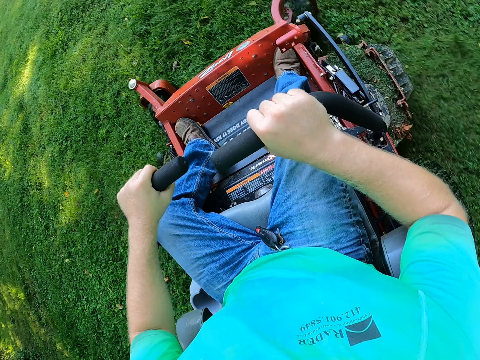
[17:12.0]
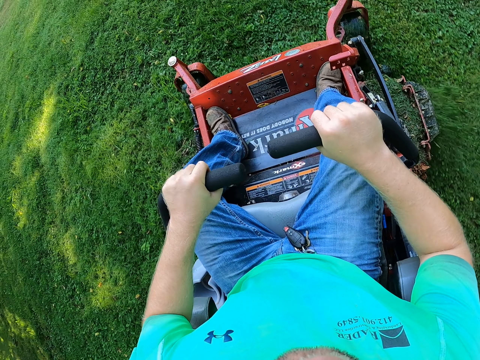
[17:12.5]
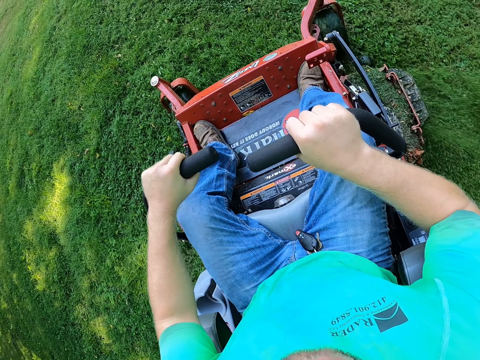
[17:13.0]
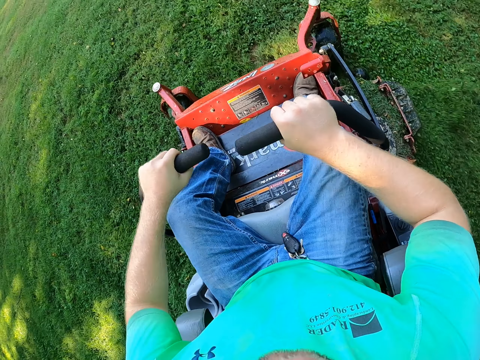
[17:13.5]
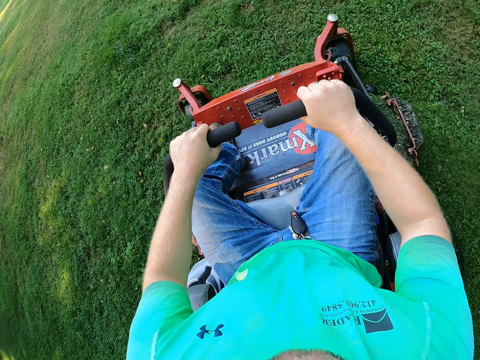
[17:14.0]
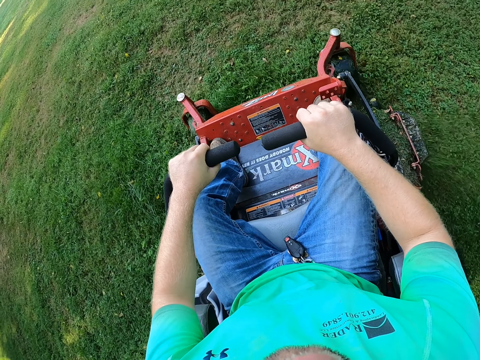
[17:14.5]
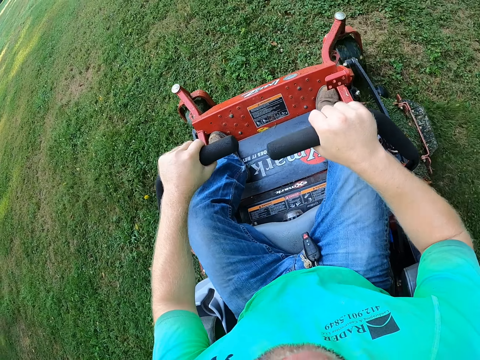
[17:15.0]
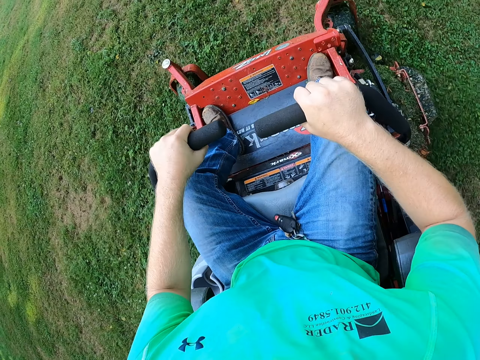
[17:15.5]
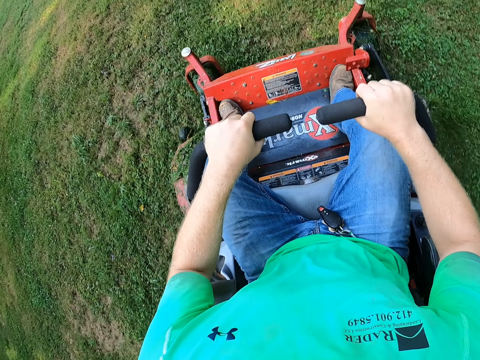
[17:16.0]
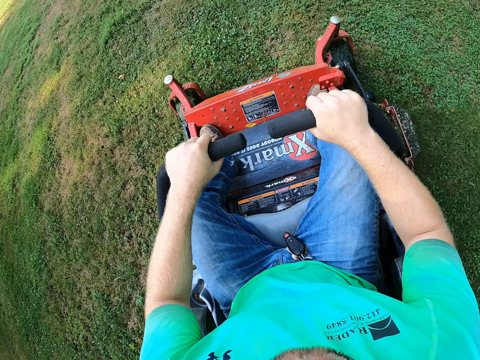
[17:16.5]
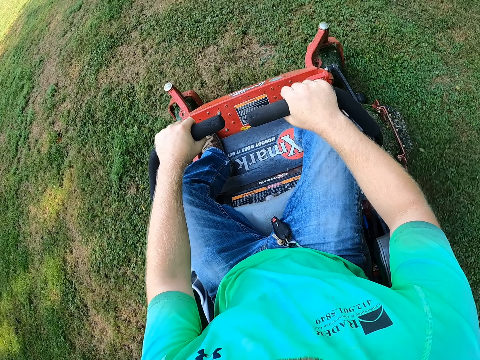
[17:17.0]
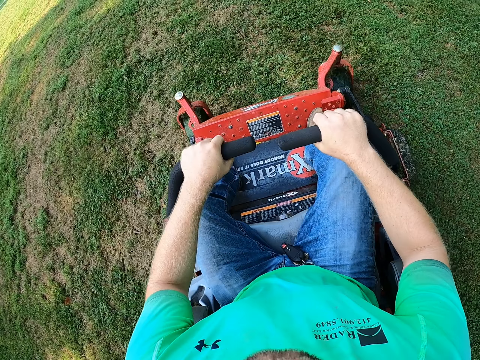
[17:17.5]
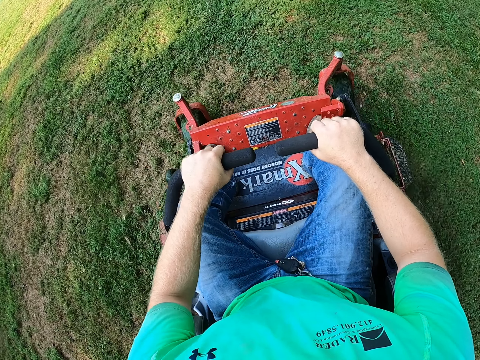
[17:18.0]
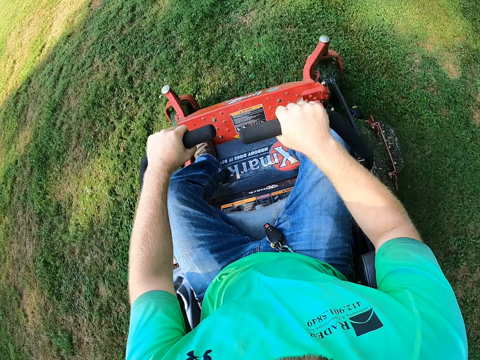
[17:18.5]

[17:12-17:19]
The camera wearer drives the lawn mower on the lawn with the handle bars with both hands.

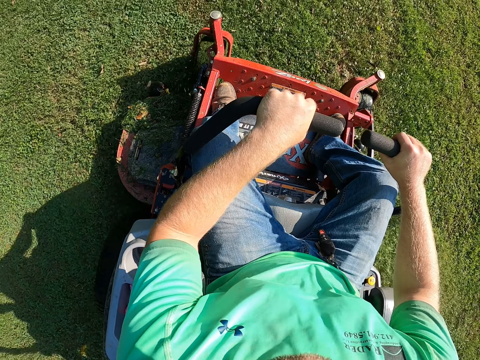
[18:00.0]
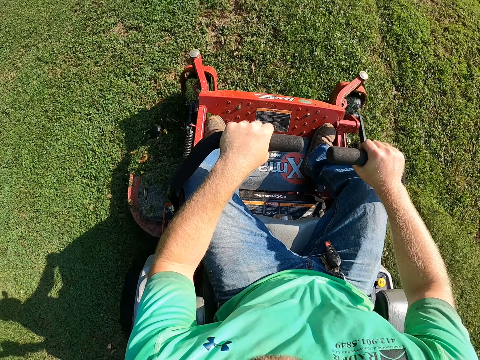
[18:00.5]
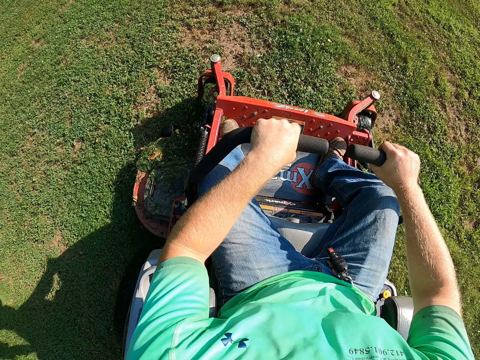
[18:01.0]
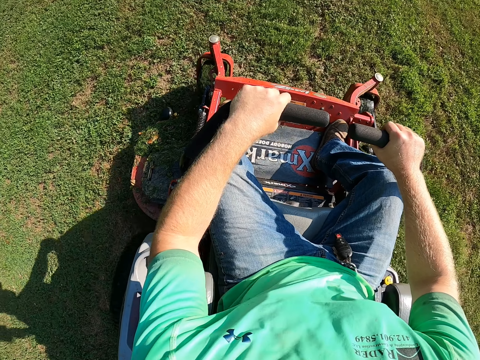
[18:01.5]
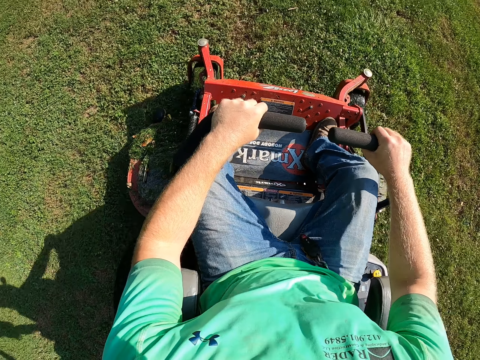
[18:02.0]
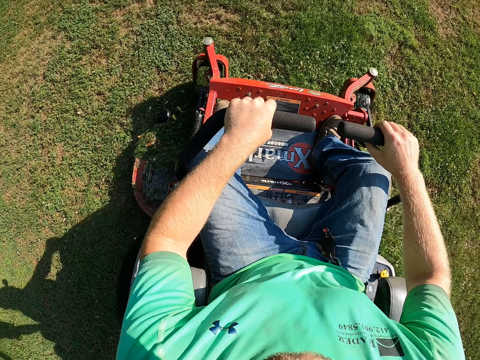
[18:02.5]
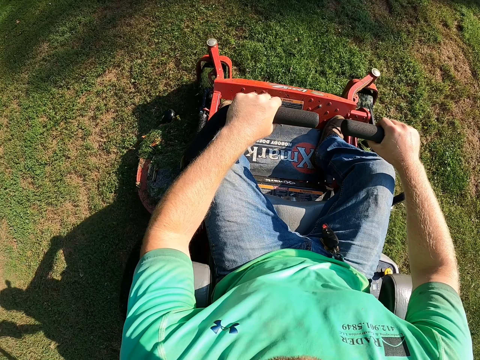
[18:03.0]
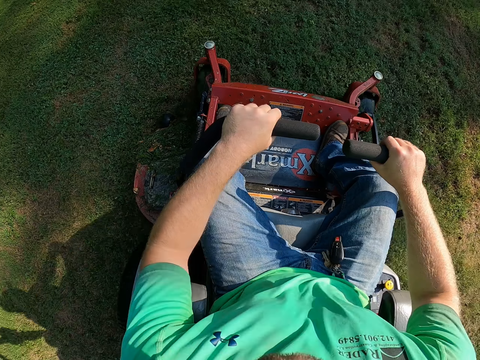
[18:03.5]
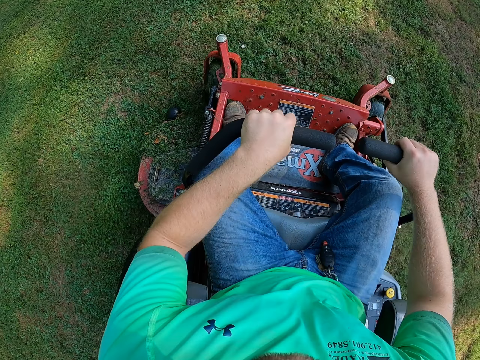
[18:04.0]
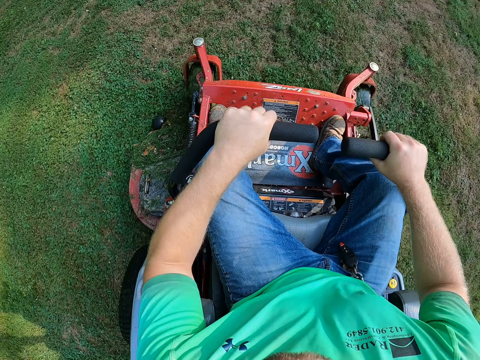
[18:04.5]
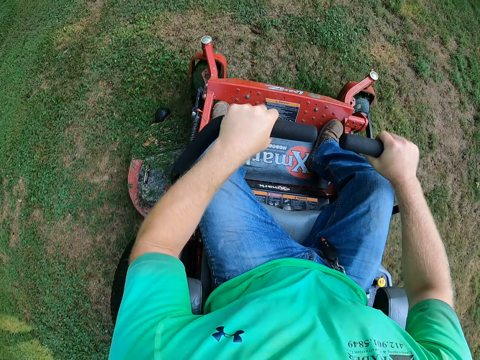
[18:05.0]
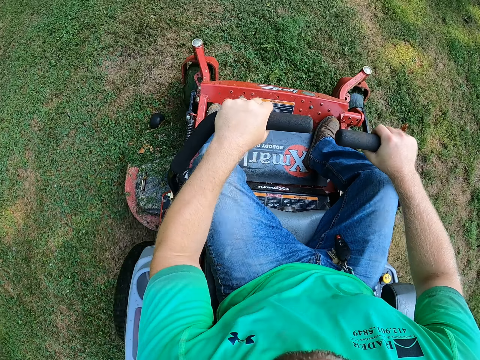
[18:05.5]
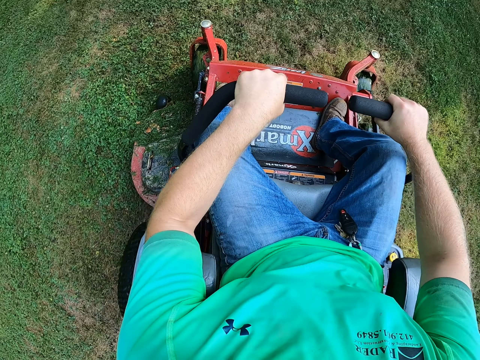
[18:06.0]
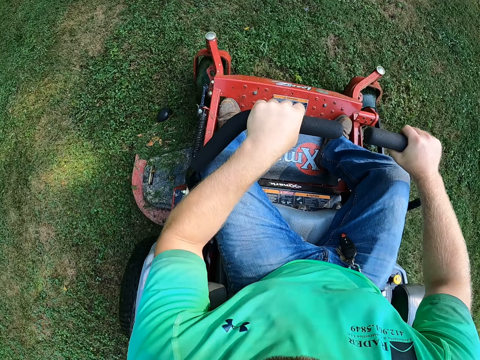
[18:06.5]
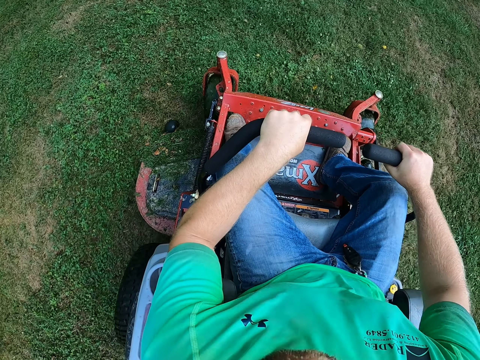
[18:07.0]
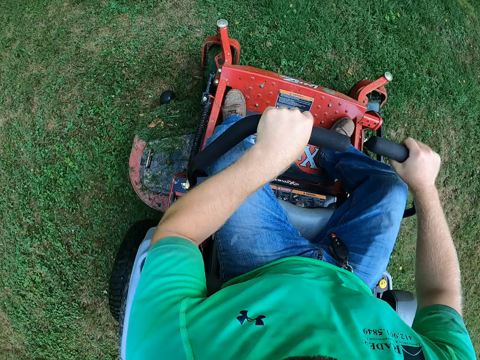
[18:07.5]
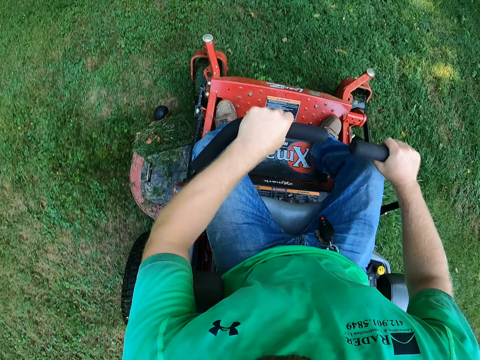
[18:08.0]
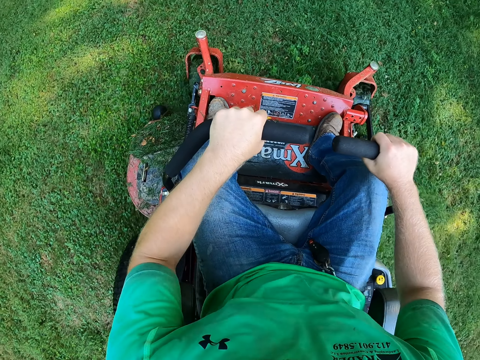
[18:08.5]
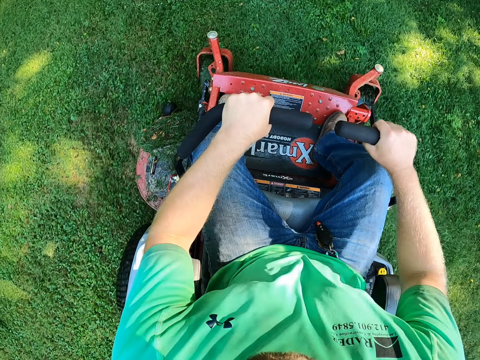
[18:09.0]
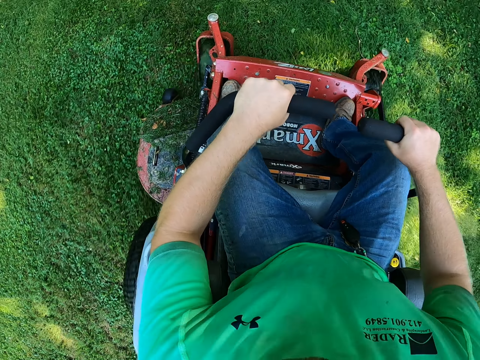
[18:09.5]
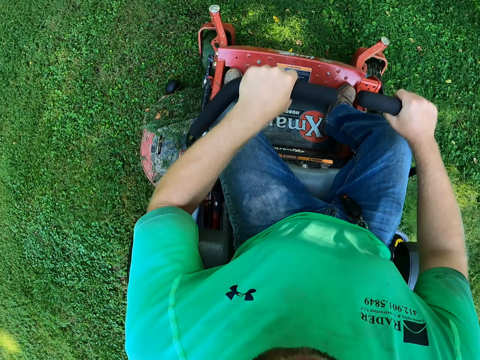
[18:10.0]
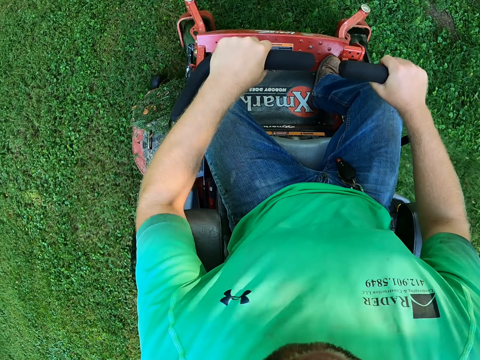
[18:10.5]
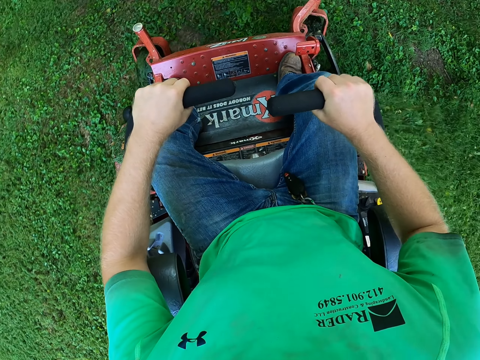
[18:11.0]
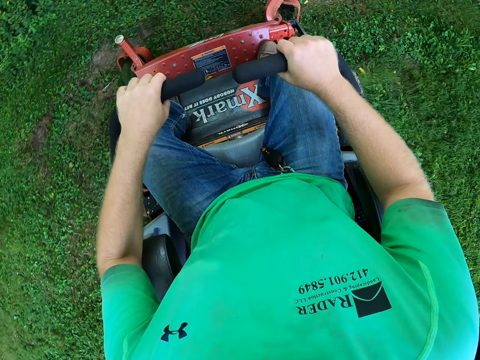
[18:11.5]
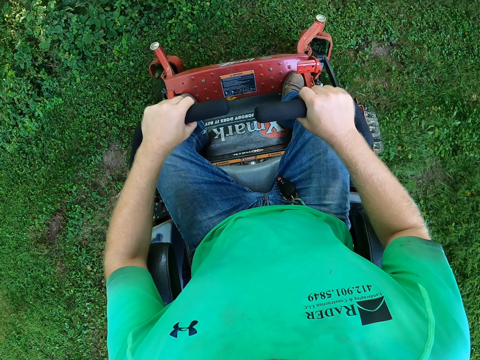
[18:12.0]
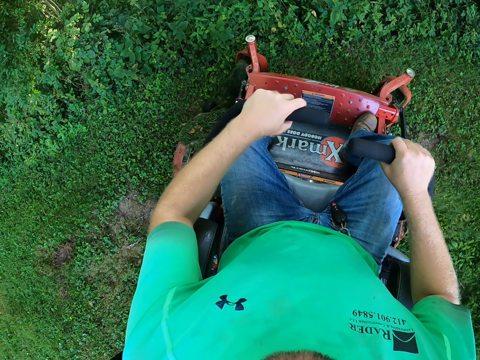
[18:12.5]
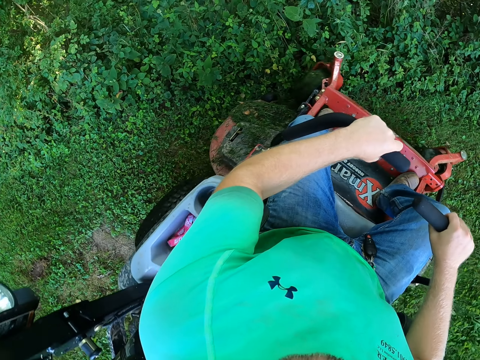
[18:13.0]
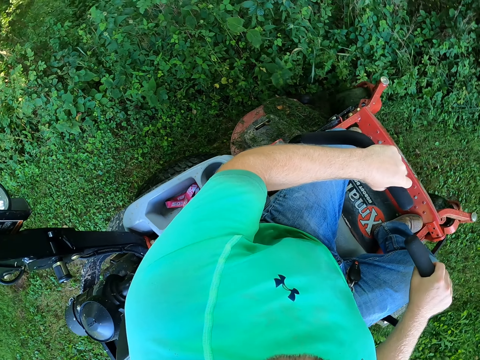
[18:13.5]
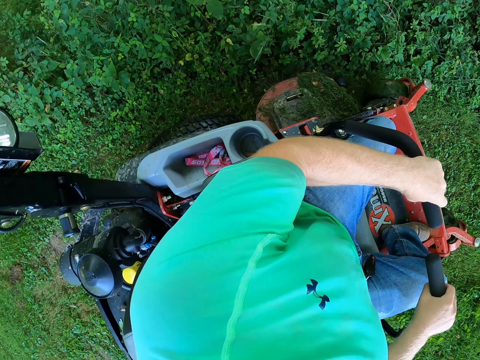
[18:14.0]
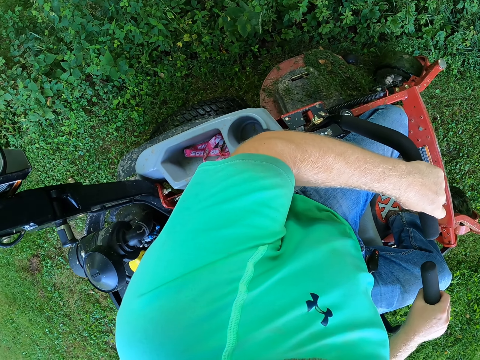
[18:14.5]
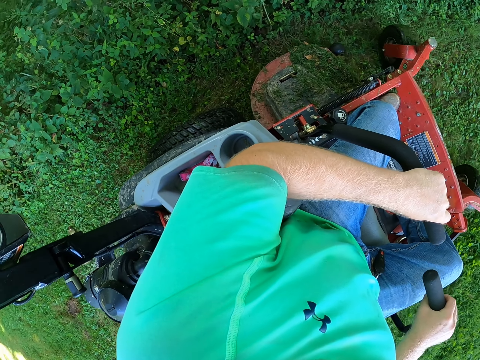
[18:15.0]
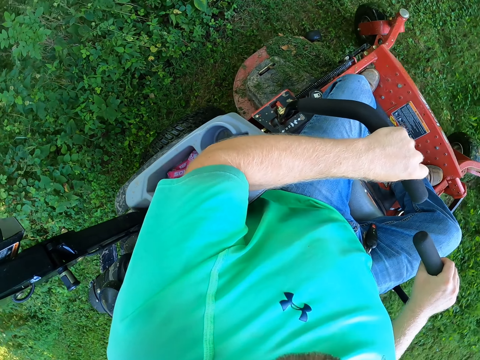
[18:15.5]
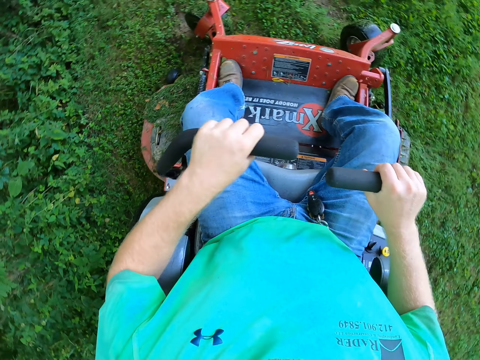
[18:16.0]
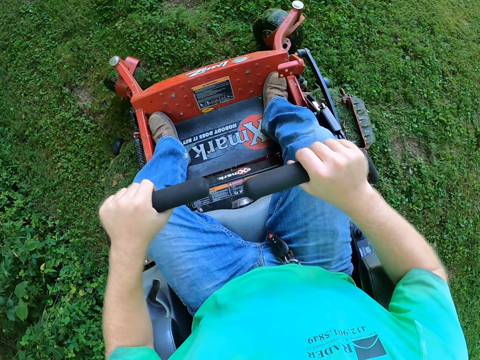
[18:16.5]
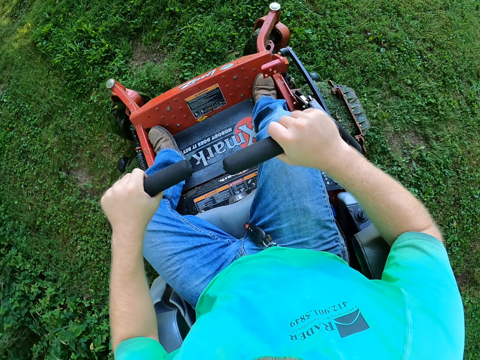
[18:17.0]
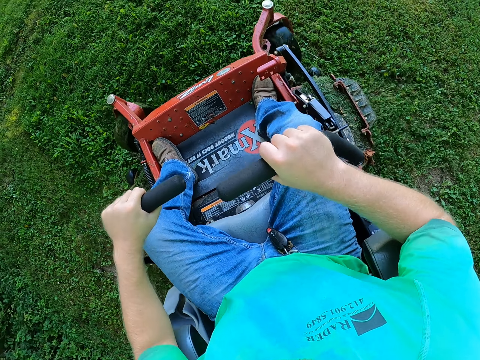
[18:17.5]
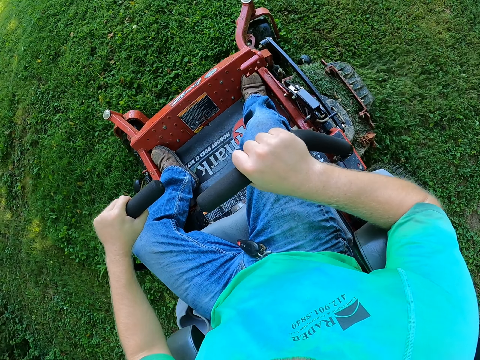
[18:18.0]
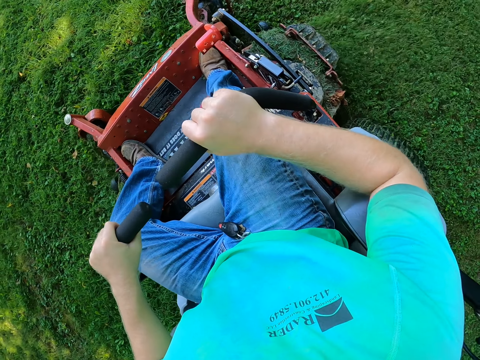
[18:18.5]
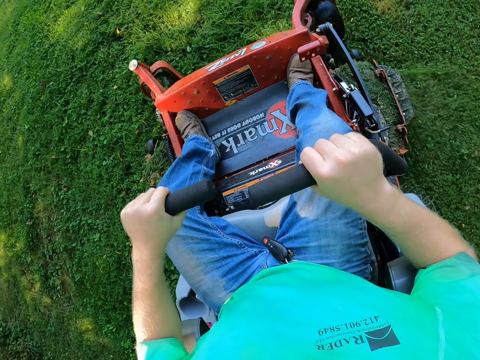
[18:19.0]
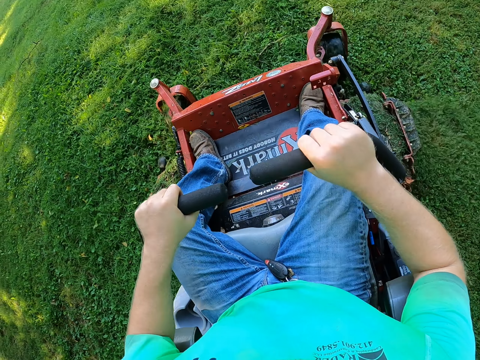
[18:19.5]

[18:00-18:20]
The camera wearer drives the lawn mower on the lawn with the handle bars with both hands. They stop the grass cutting machine.
